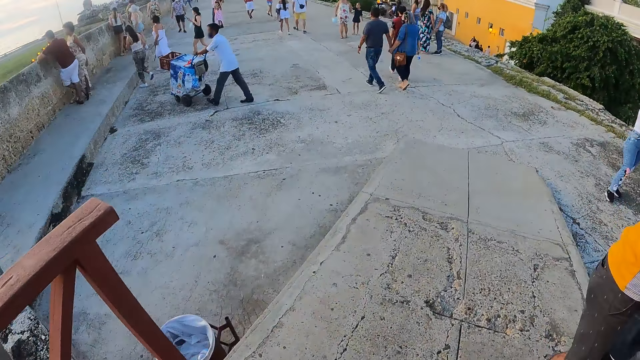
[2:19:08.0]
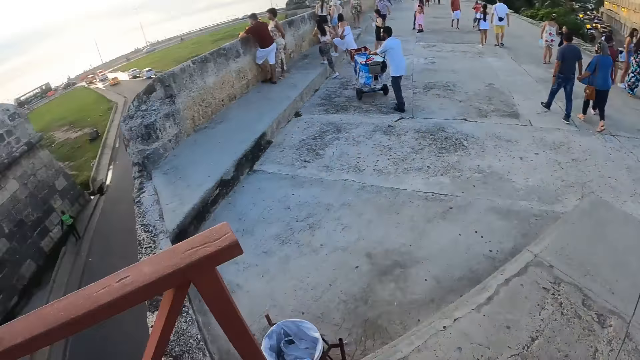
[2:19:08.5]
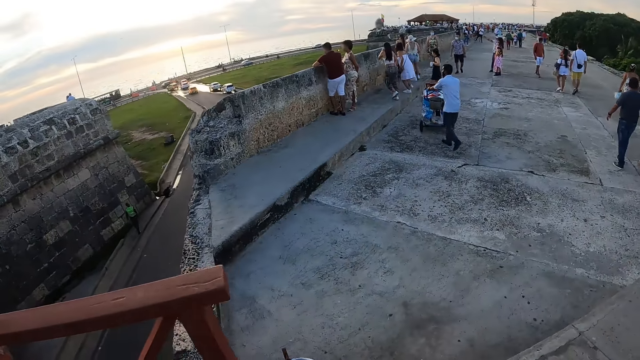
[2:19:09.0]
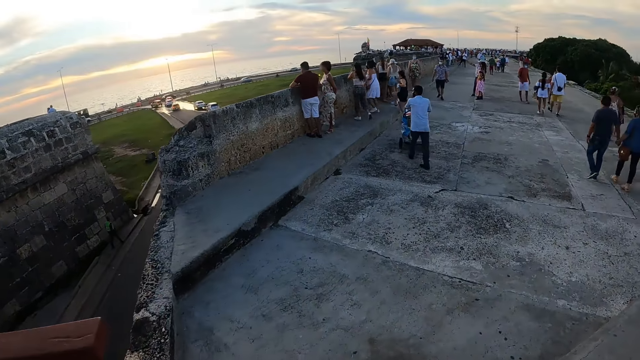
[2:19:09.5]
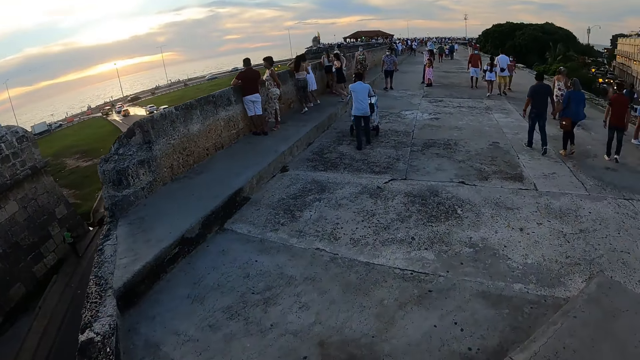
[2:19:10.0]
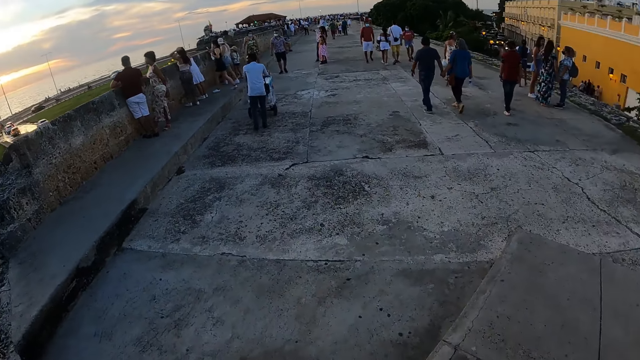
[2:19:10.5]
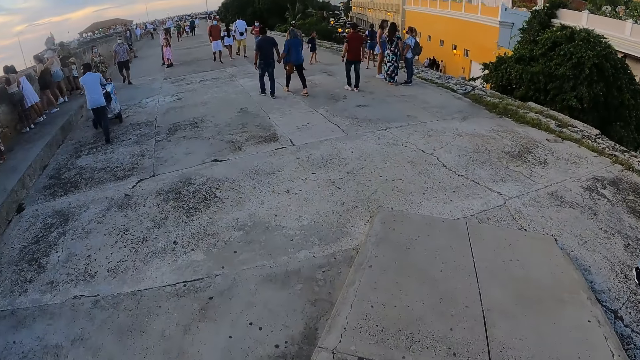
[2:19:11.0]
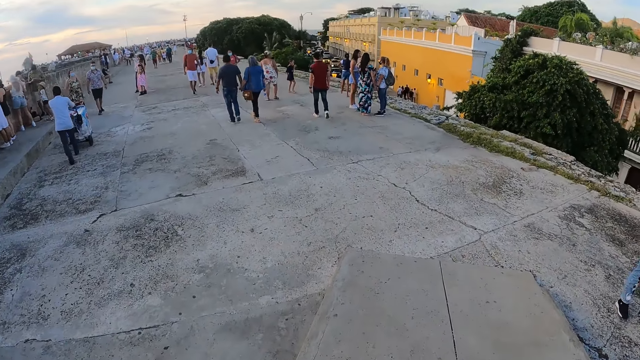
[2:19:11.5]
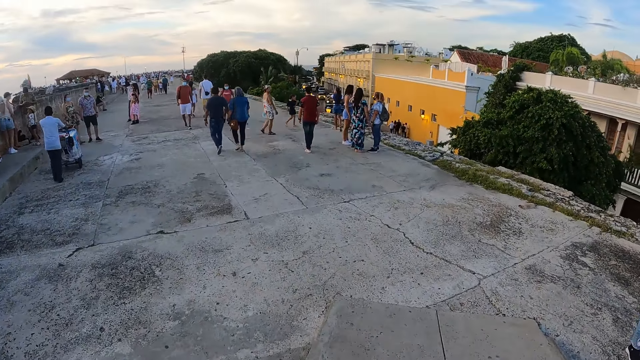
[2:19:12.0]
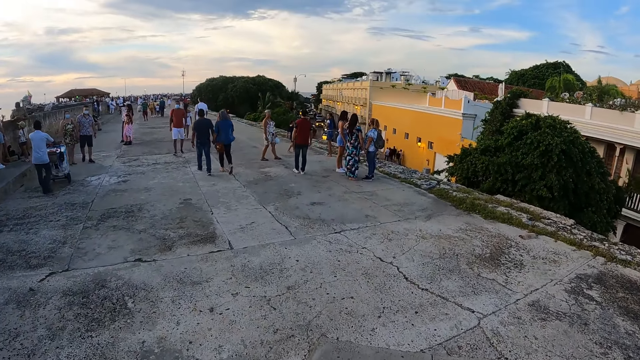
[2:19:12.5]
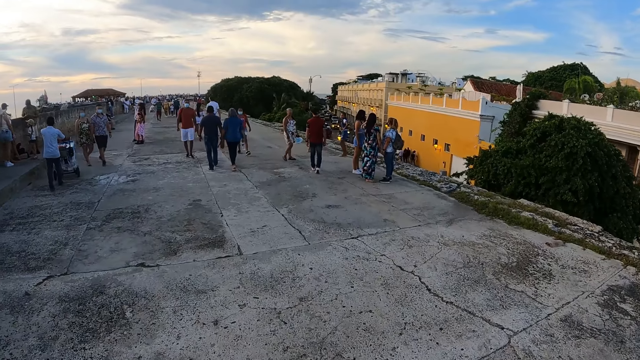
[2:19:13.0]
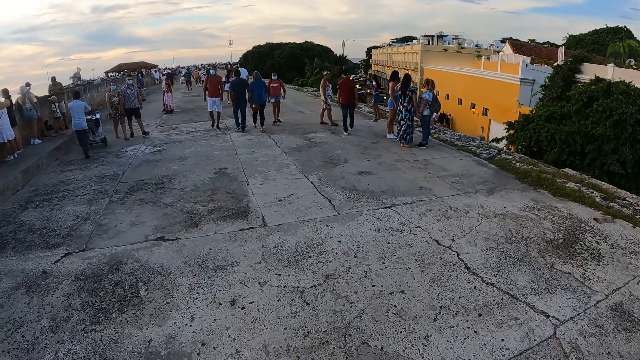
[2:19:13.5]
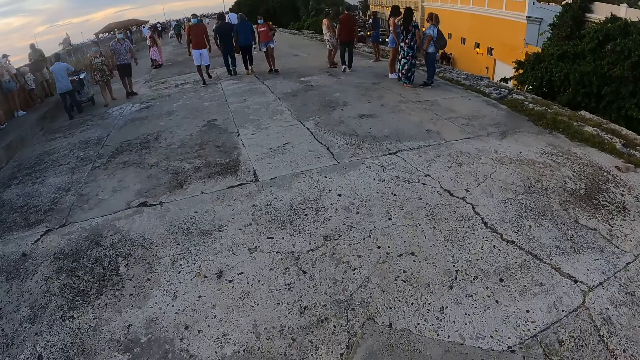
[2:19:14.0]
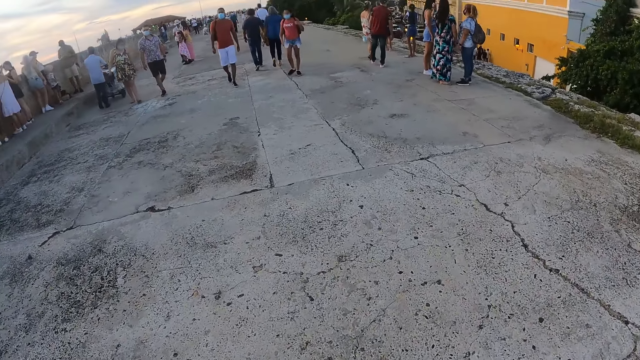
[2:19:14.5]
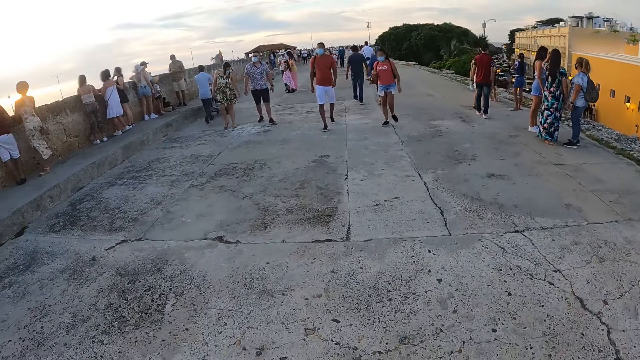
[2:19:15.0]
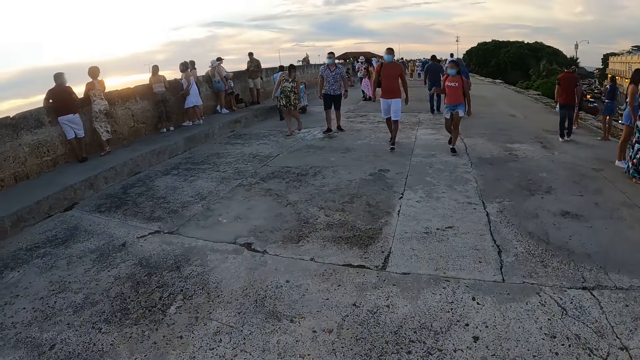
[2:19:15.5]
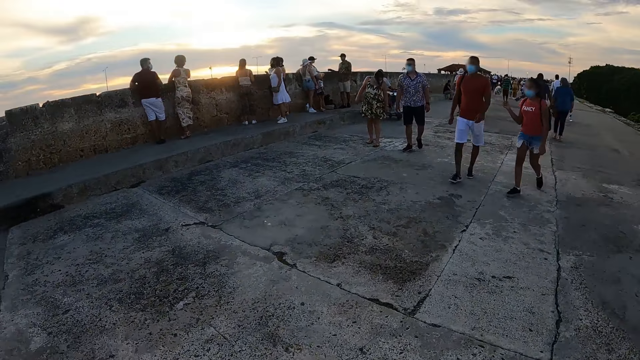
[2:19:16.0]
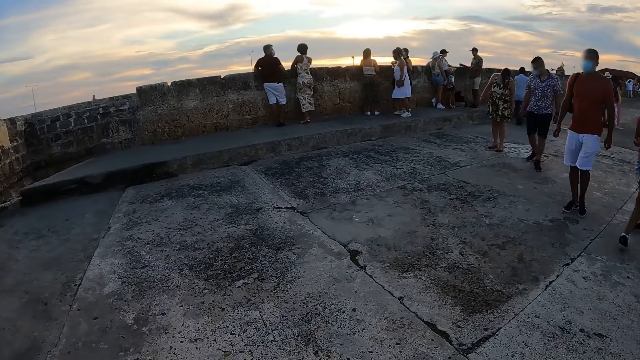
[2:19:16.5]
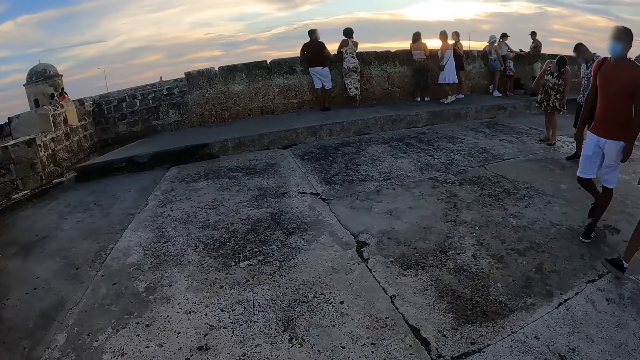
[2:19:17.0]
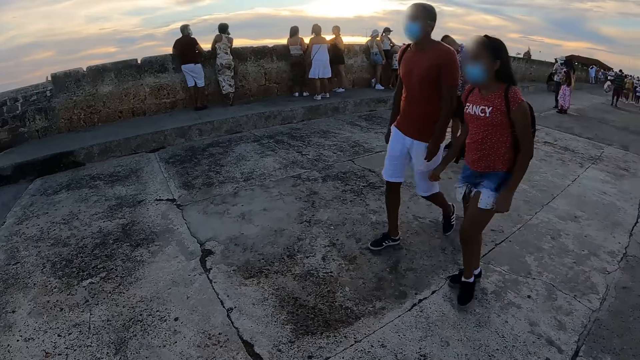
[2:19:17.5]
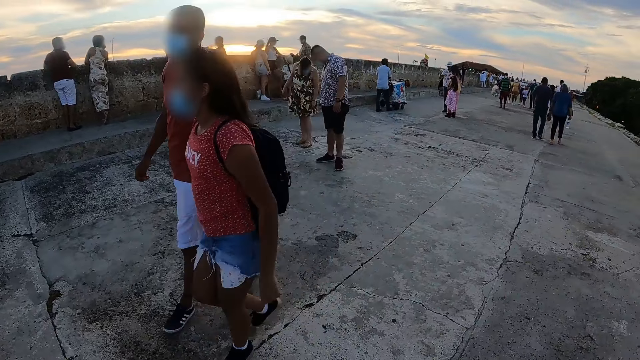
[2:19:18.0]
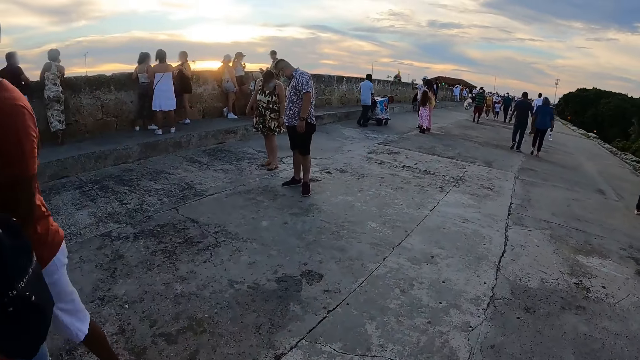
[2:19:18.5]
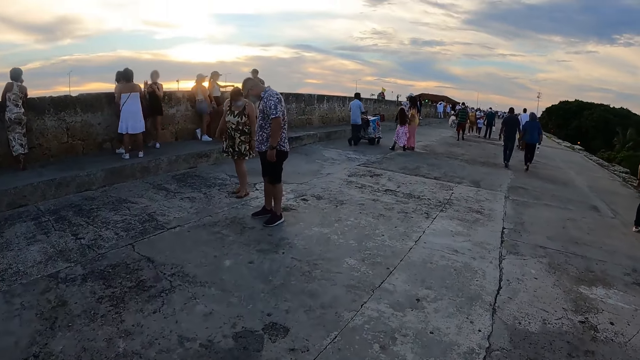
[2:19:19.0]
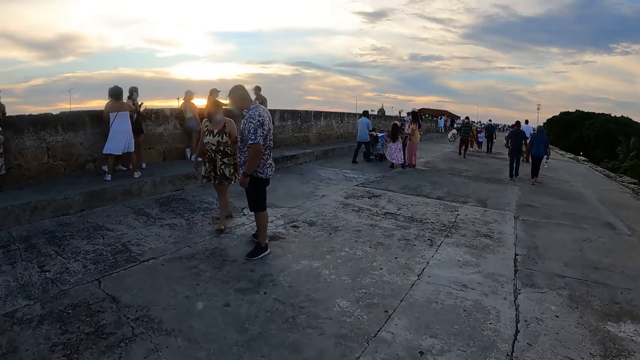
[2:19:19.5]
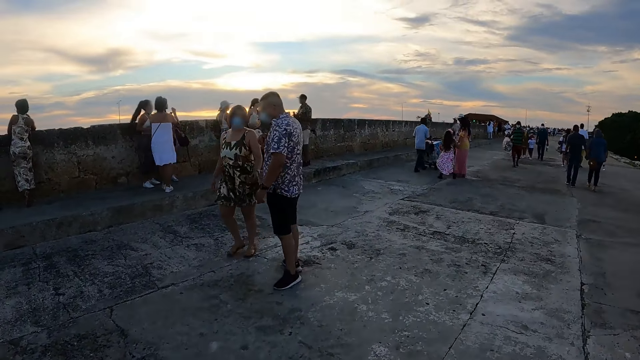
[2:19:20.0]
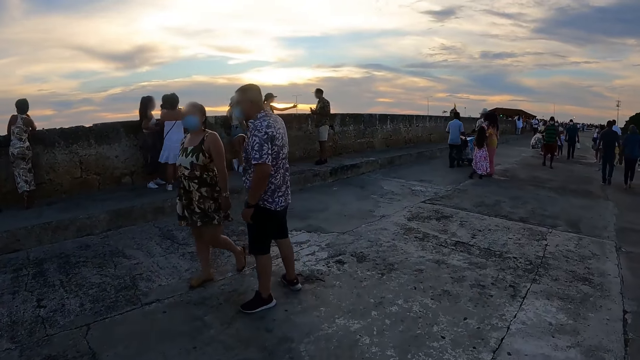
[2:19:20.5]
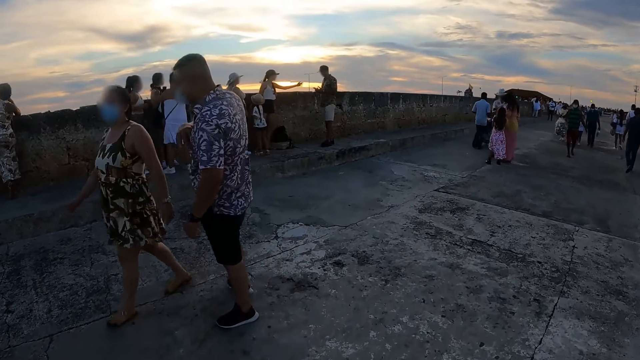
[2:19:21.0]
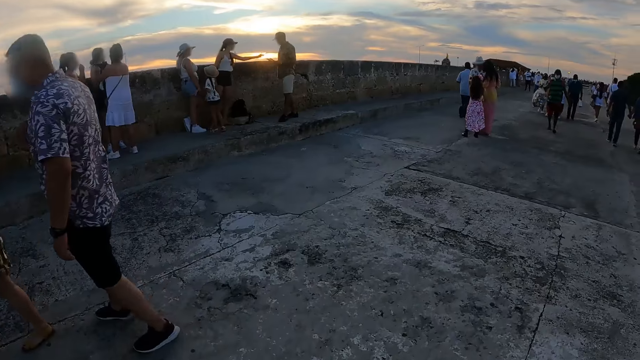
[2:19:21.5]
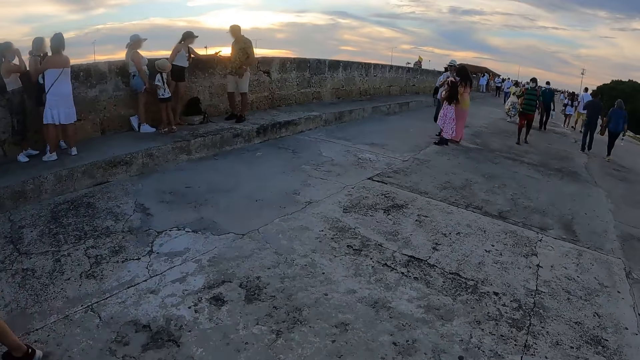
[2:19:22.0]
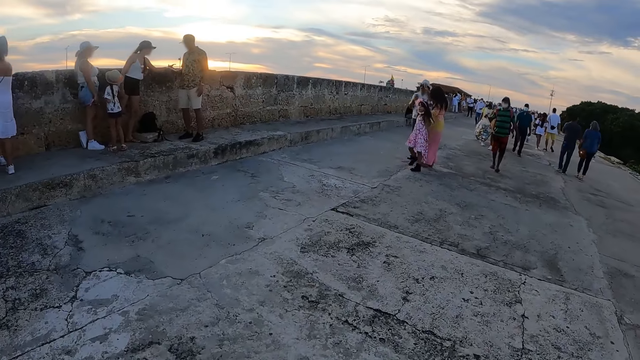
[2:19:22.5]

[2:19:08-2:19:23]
The camera wearer walks around.

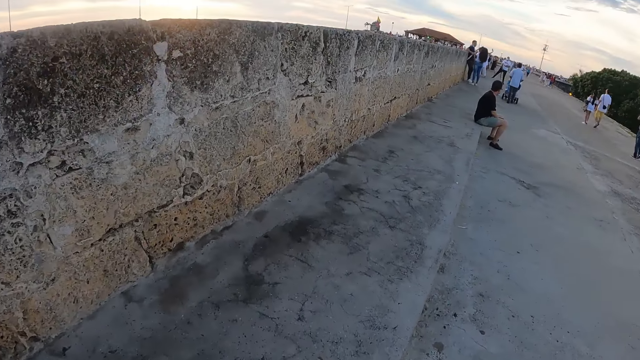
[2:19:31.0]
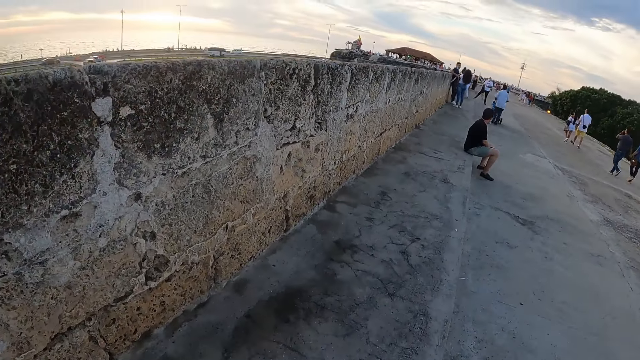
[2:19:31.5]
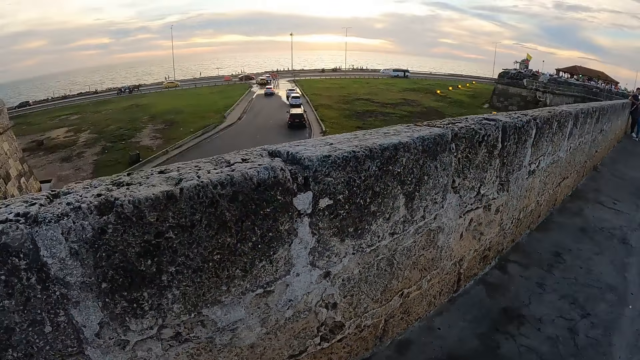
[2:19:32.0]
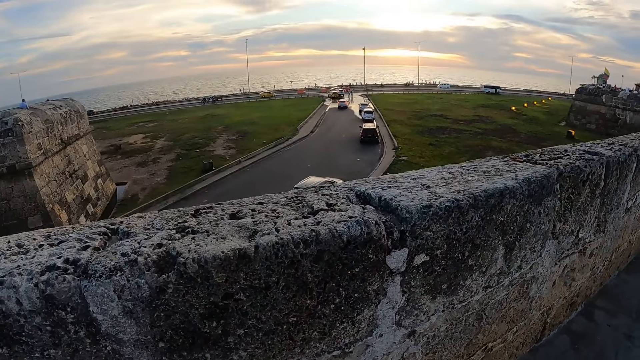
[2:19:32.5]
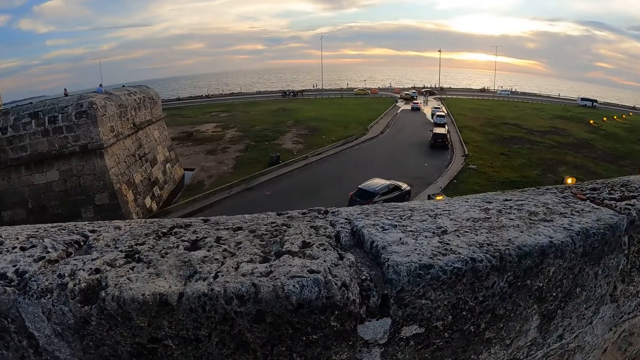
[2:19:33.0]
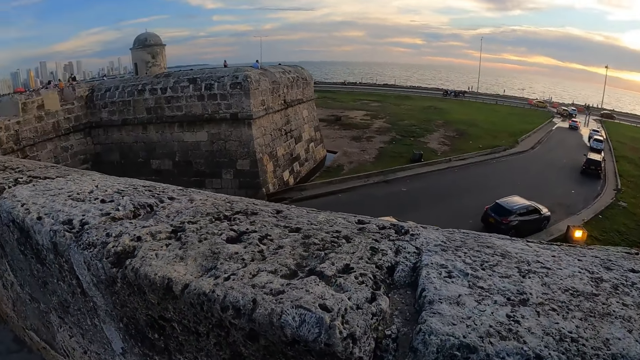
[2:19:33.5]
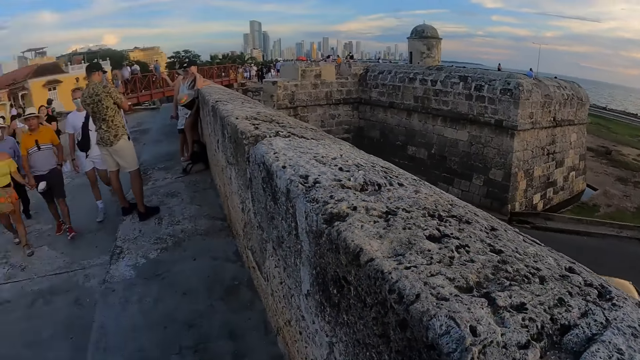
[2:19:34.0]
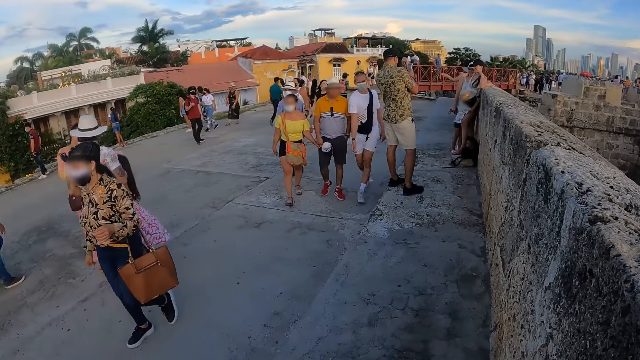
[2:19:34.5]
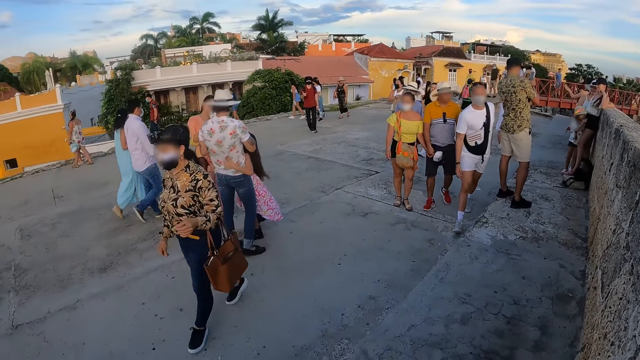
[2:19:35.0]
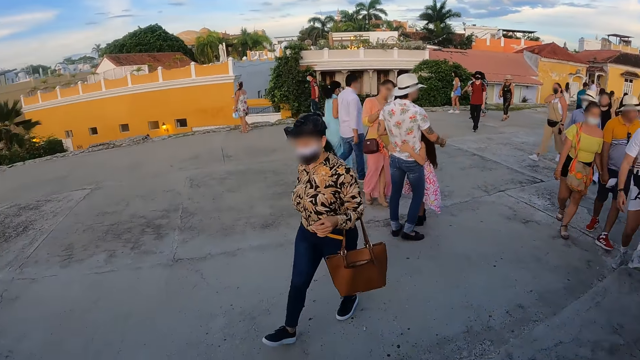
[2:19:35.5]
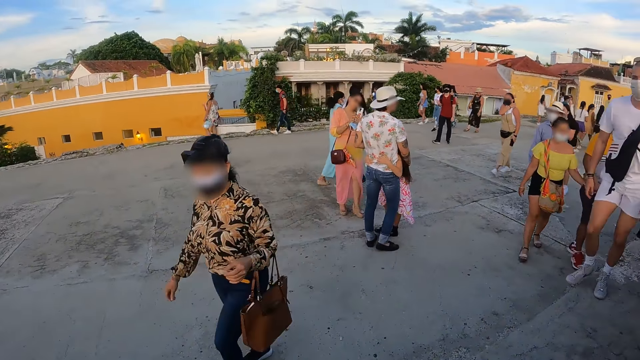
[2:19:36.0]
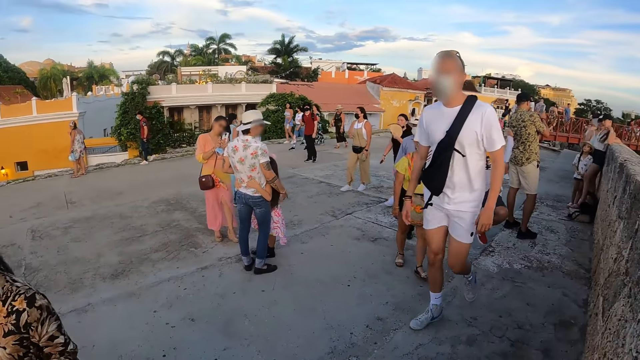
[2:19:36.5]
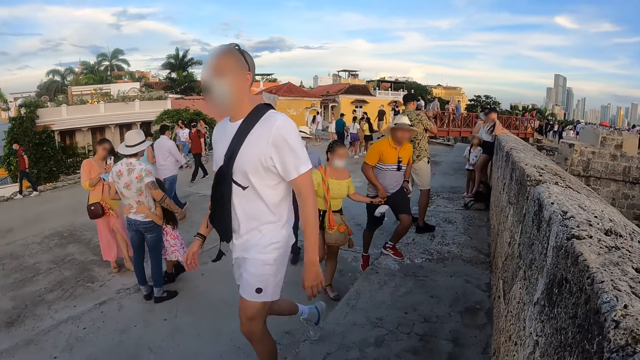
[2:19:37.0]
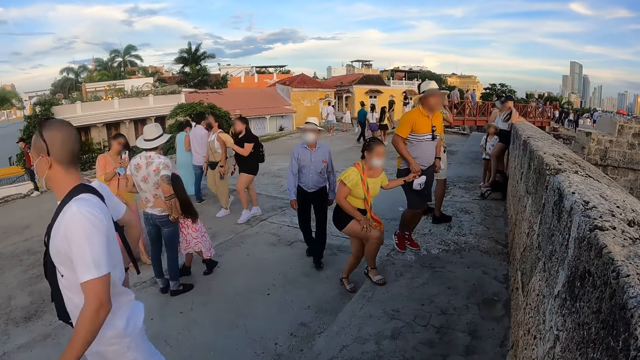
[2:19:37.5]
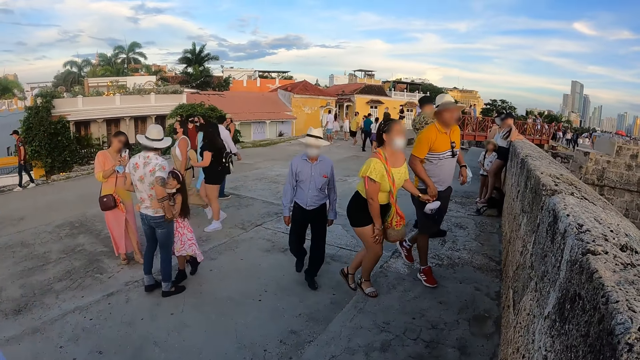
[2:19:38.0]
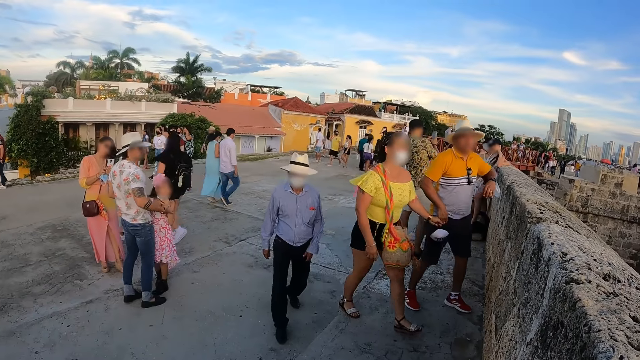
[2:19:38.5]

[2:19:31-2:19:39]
The camera wearer looks around.
